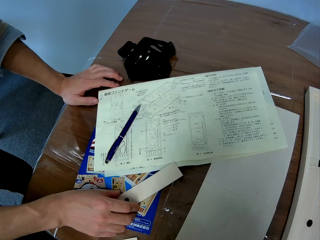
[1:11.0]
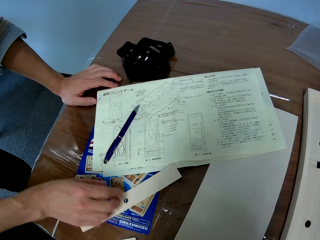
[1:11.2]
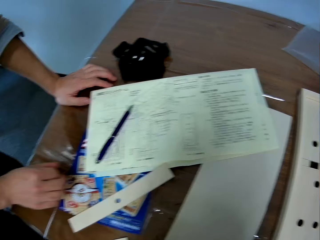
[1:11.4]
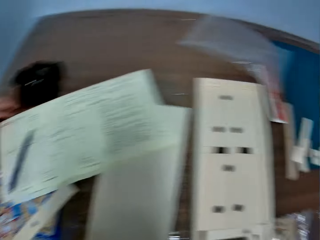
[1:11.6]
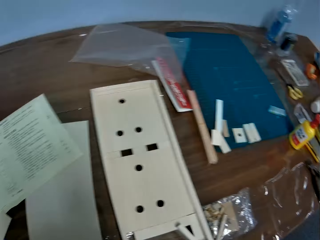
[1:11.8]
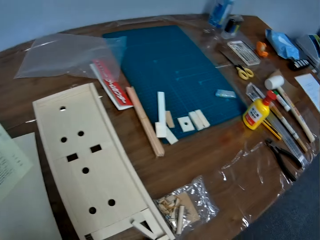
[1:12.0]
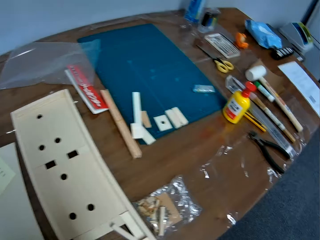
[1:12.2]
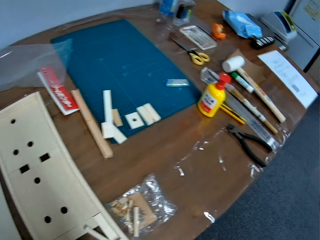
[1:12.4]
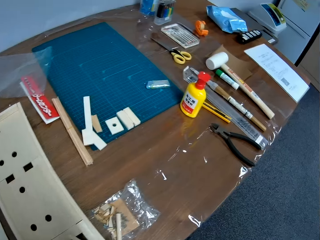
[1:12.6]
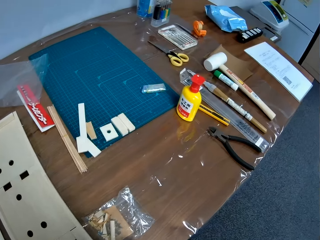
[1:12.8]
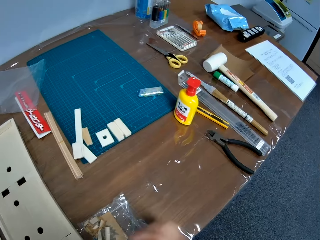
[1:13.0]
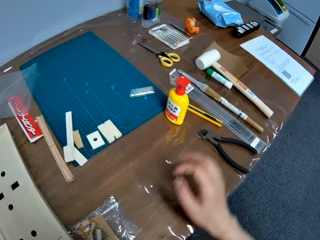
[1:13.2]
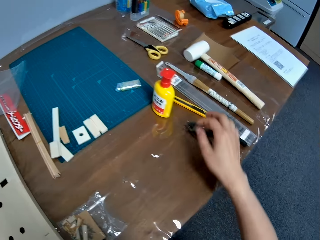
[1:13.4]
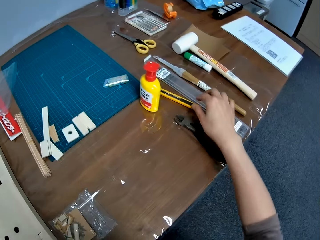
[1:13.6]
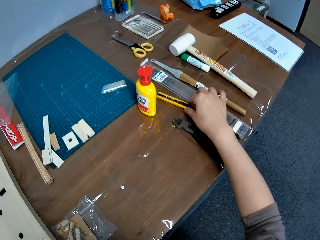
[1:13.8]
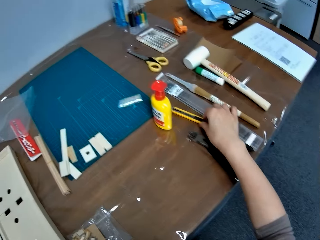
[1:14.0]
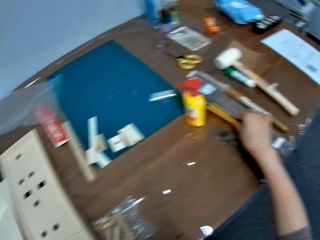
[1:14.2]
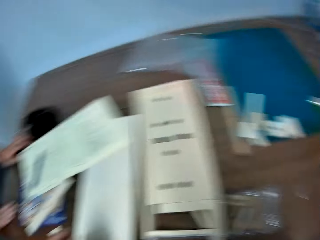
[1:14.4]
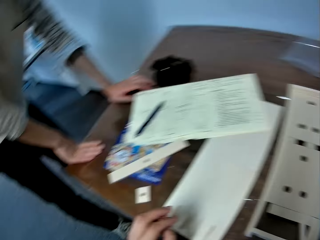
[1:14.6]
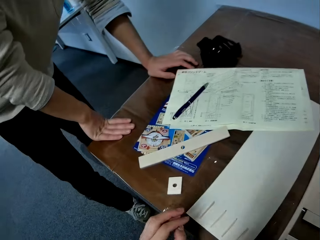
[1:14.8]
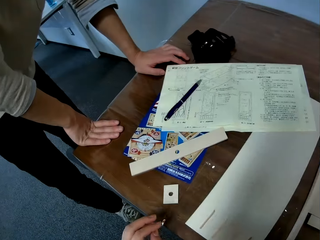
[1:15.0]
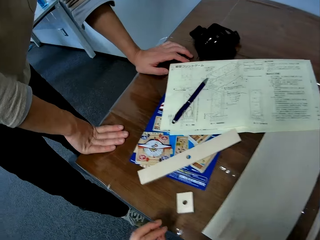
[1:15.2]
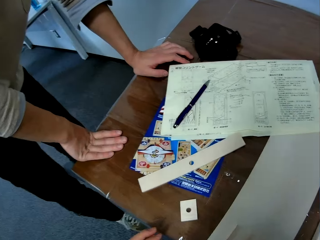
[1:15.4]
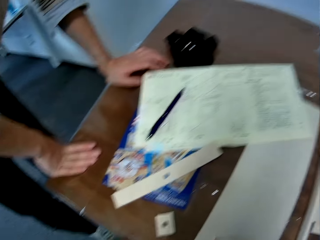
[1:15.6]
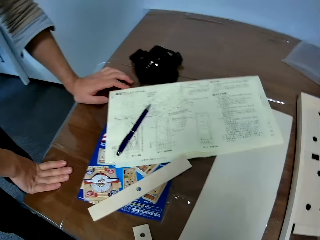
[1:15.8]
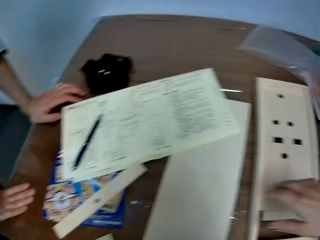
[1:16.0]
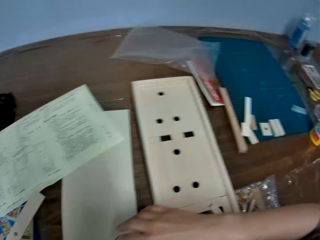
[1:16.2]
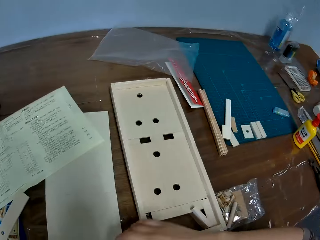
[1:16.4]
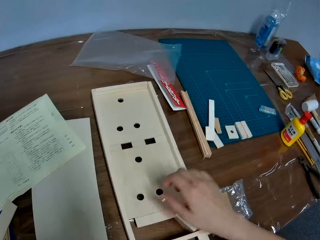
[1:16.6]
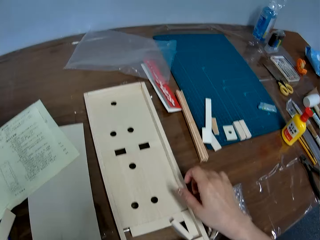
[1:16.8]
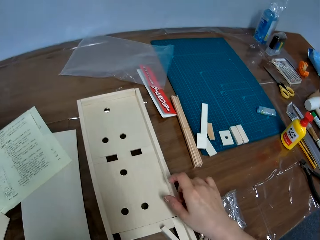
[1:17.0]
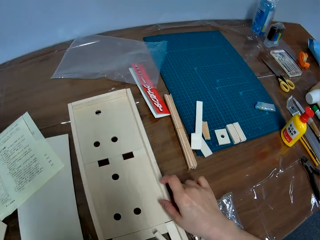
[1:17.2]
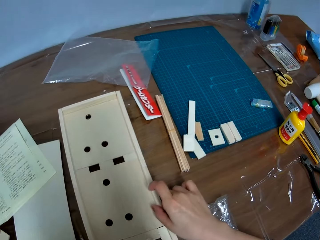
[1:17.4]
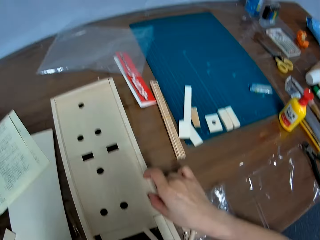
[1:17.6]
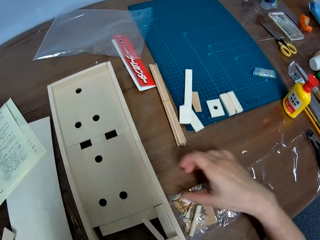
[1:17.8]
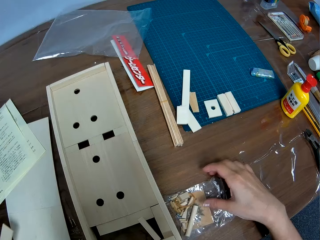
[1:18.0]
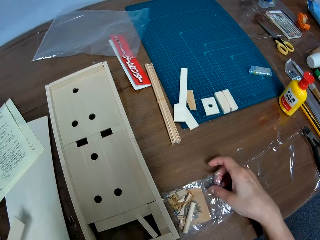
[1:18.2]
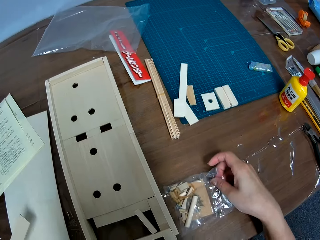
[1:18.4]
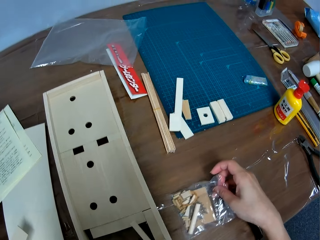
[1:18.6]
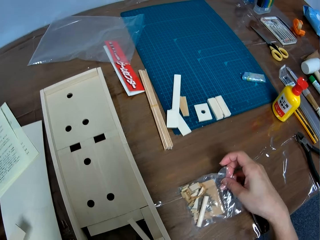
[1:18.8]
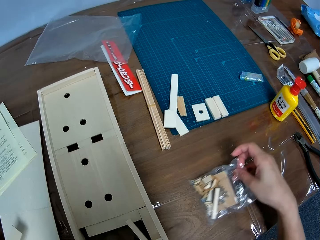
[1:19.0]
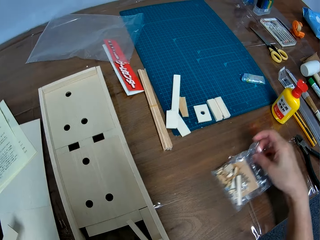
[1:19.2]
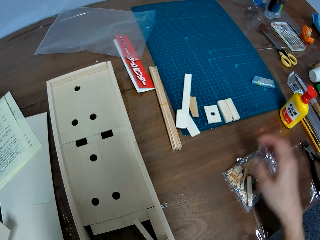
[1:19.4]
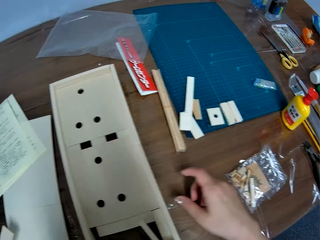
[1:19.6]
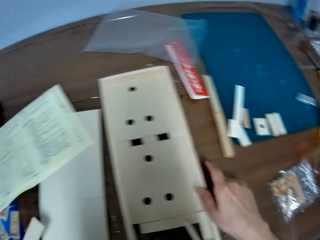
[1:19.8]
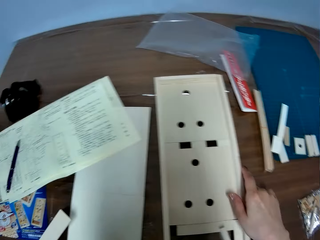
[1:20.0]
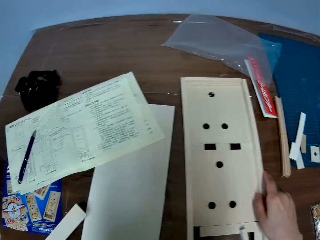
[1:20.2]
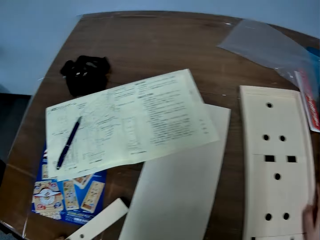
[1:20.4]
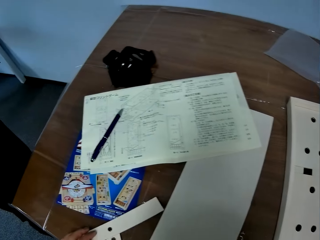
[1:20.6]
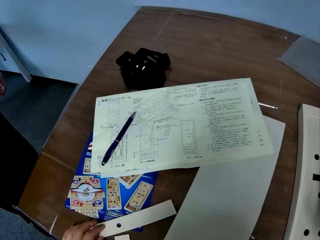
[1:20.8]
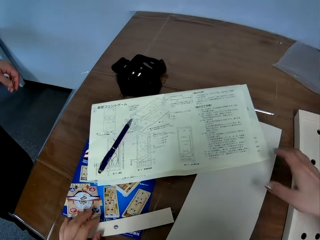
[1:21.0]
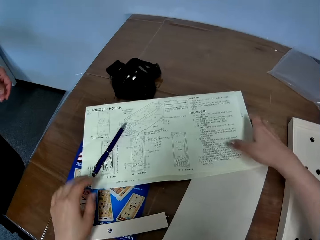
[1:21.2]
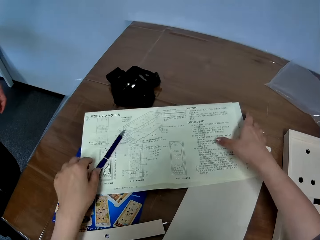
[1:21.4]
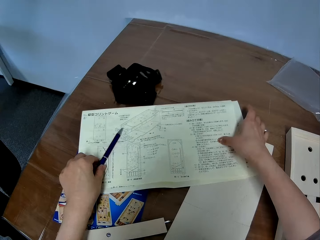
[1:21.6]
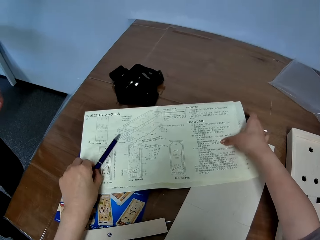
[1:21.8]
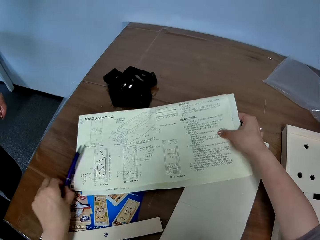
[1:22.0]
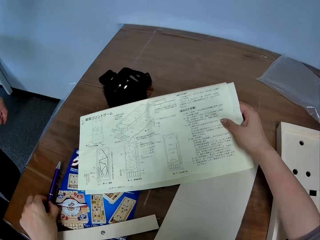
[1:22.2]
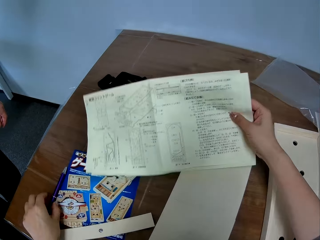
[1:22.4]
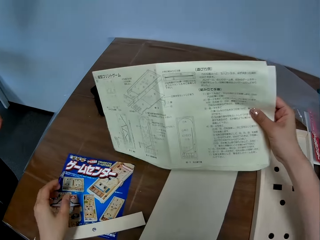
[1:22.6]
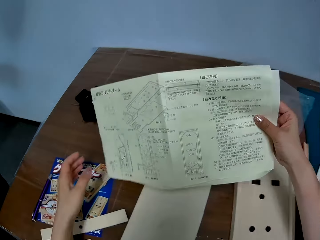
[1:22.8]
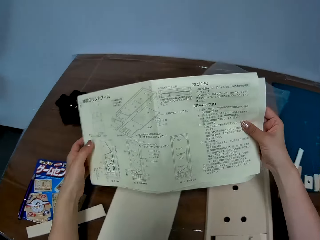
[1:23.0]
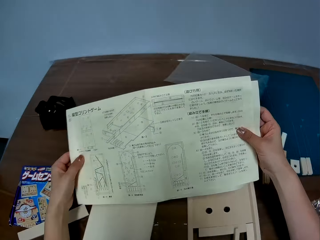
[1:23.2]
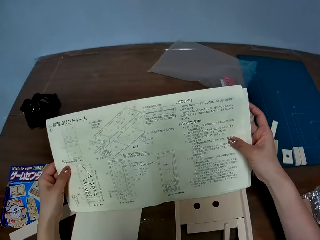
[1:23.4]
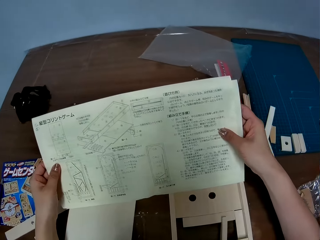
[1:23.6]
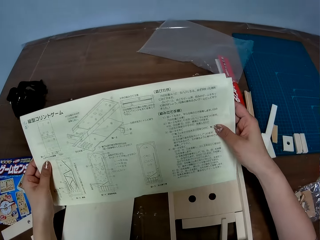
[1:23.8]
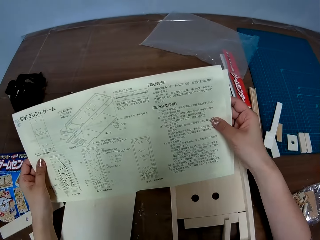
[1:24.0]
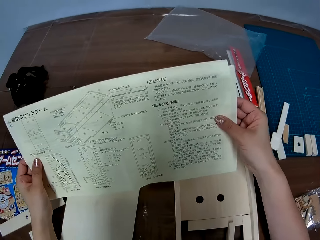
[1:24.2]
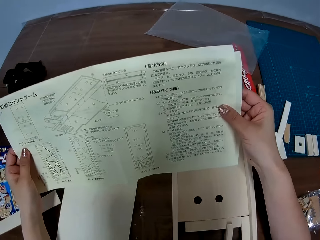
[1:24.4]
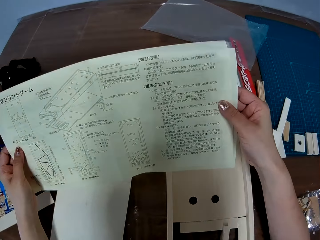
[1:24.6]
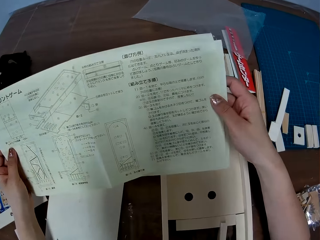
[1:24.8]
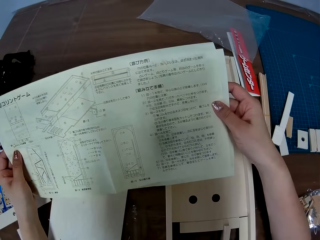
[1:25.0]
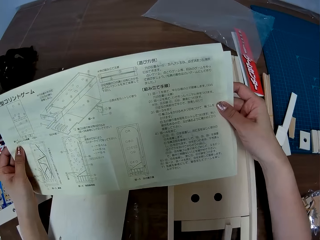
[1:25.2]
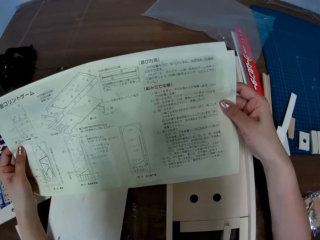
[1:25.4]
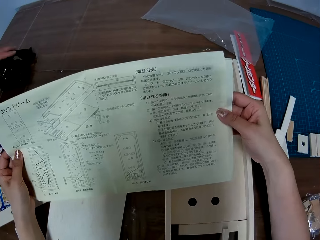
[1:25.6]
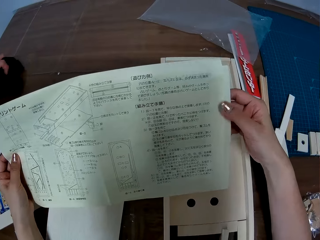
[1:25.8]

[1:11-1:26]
The man drops the wooden piece on the table and holds the table. The camera wearer looks at the right end of the table. She picks up a cutter knife from the right end of the table. She turns to the paper on the table. She moves a hand. She moves a hand again. She touches the wooden board on the table with her right hand. She adjusts a nylon on the table with her right hand. She adjusts the wooden board slightly with her right hand. She moves something. She adjusts the pen on the paper on the table. She picks the pen and puts the pen on the table. She carries the paper from the table with her right hand. She holds the paper with her two hands. She looks at the paper in her two hands.

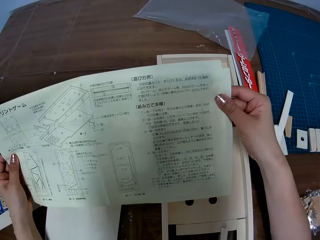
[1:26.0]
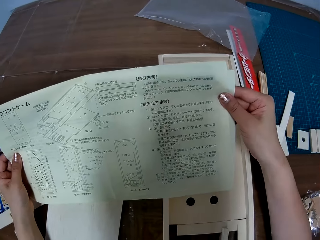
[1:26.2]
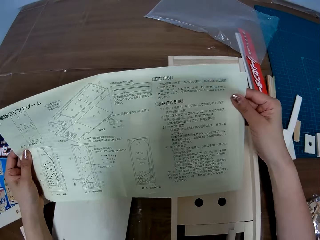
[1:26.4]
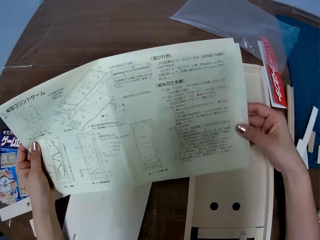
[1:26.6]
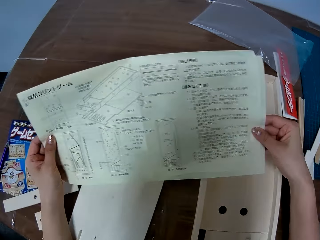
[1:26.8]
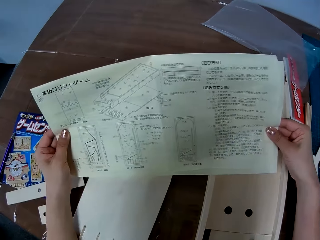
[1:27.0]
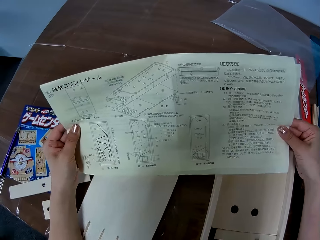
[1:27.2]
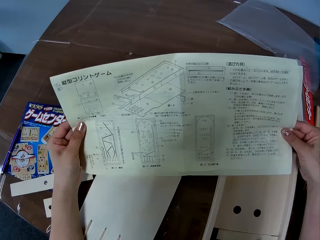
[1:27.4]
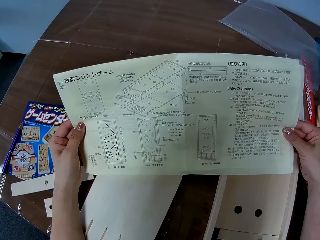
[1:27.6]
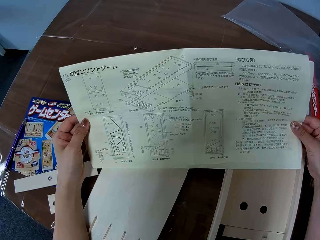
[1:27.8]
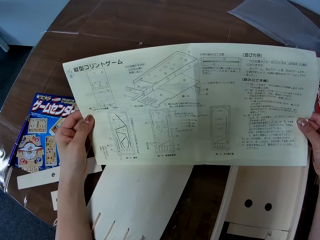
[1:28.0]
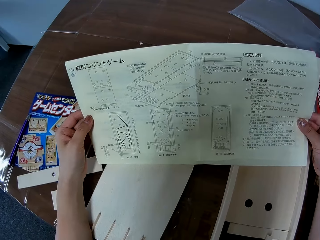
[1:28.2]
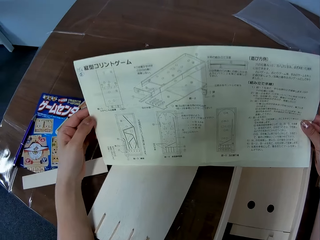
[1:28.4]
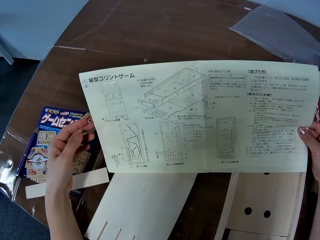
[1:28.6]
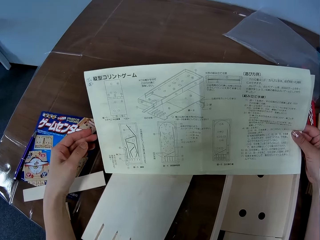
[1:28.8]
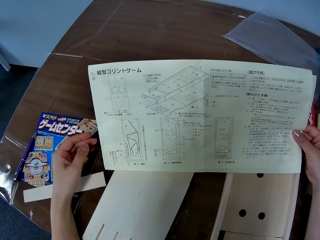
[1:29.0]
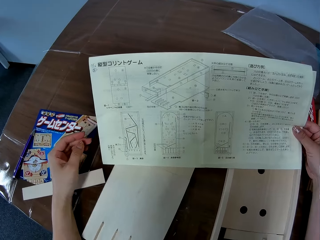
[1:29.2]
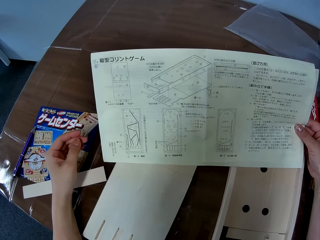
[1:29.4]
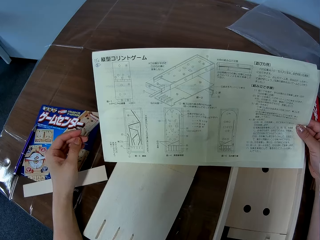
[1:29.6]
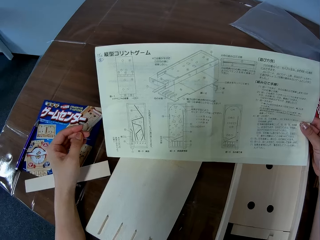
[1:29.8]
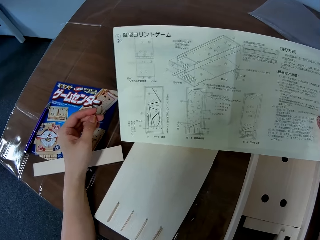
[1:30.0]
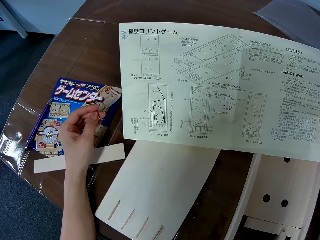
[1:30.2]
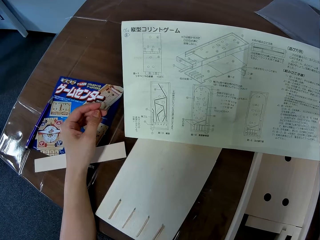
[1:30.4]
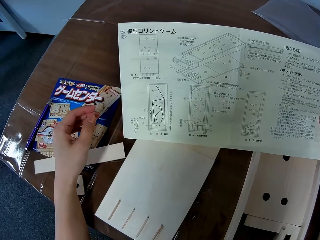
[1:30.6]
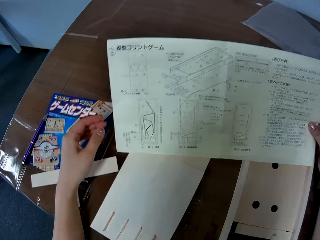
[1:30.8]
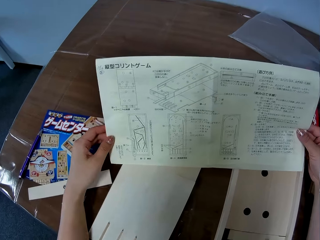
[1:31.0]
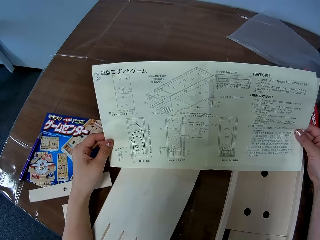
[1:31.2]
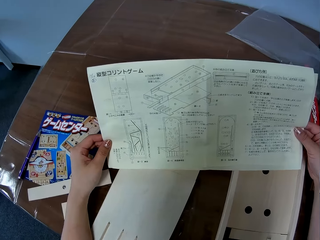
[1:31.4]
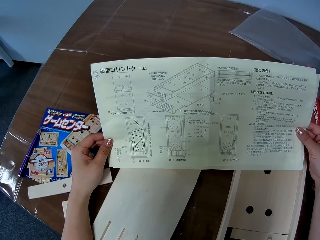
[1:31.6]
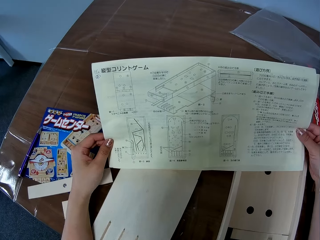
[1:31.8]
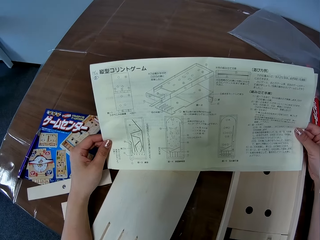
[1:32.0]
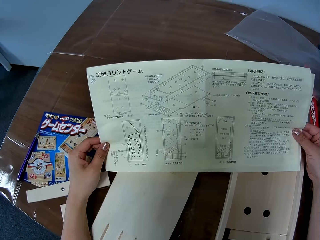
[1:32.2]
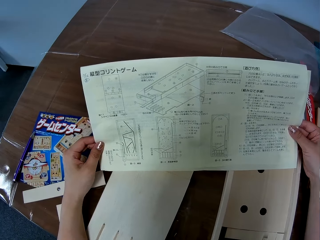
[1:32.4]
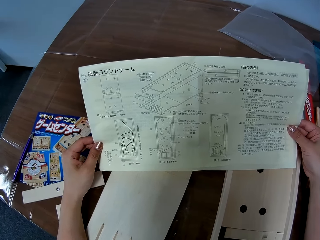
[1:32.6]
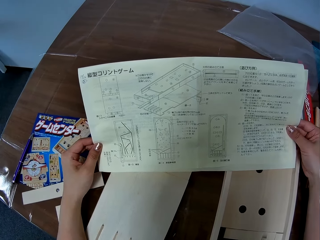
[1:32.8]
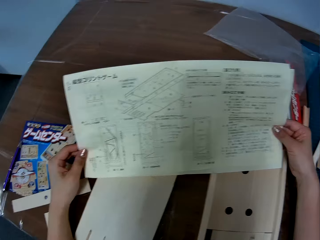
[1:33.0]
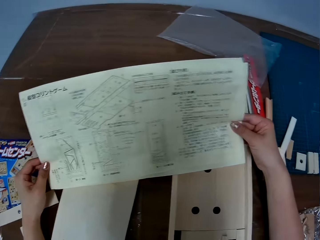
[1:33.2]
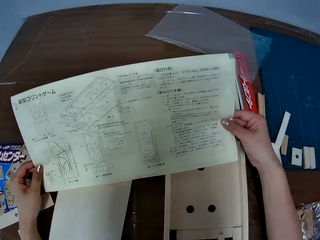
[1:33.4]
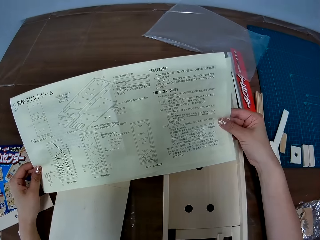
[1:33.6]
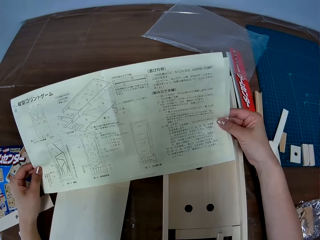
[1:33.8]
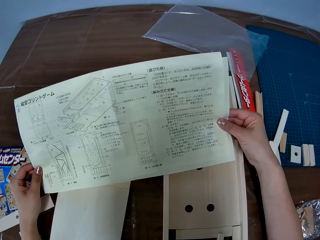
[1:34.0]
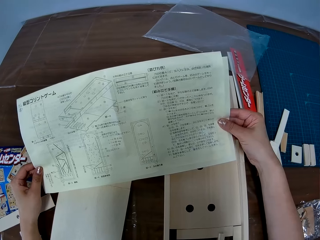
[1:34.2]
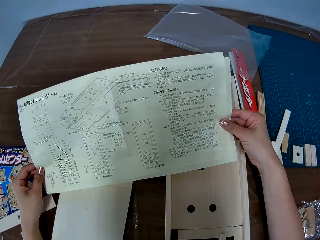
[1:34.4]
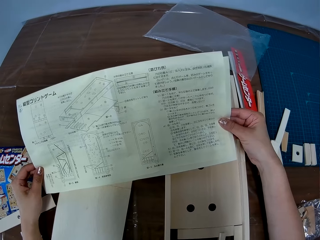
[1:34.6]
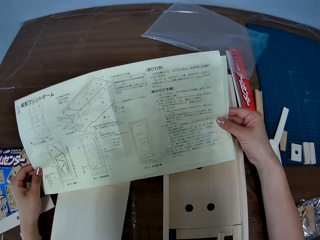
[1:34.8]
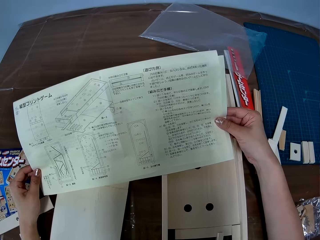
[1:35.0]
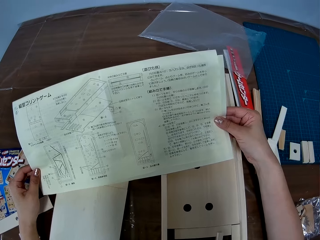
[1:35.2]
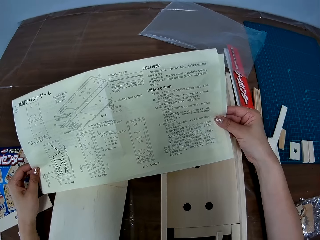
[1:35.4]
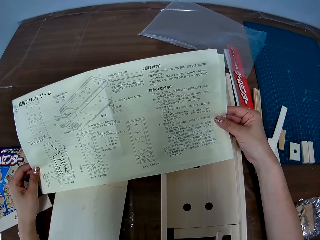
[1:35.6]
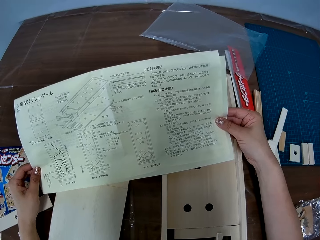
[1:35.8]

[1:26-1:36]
The camera wearer removes a hand from the paper. They hold the paper.
